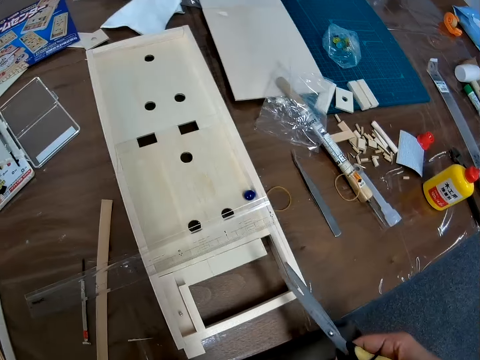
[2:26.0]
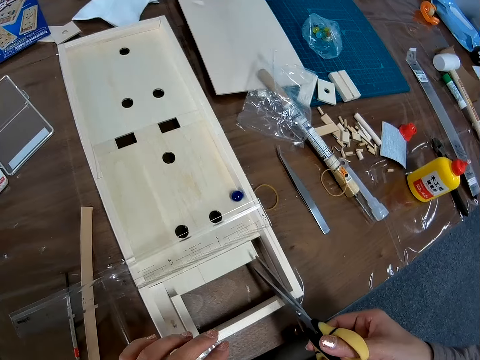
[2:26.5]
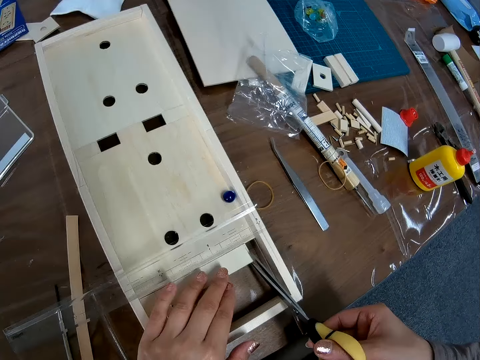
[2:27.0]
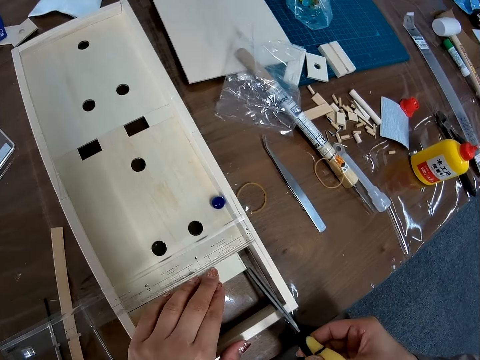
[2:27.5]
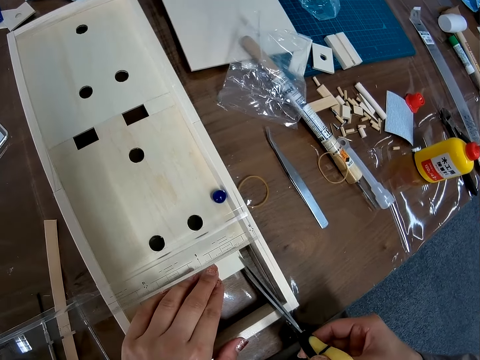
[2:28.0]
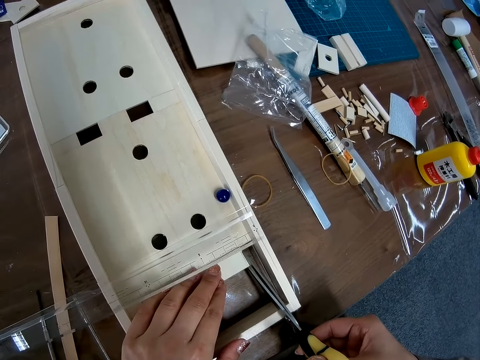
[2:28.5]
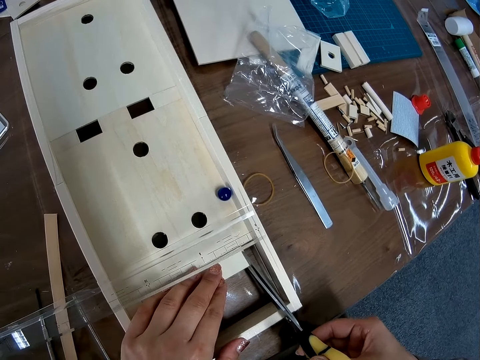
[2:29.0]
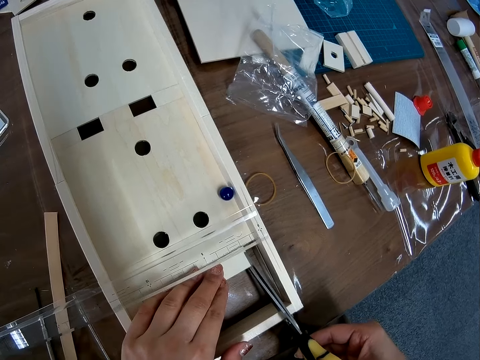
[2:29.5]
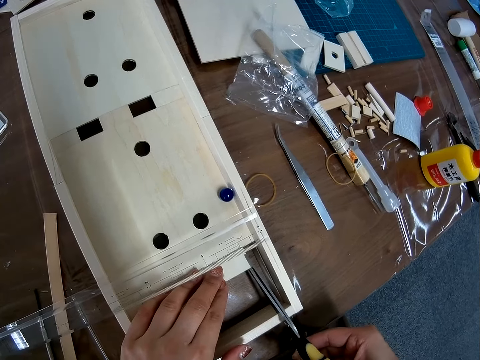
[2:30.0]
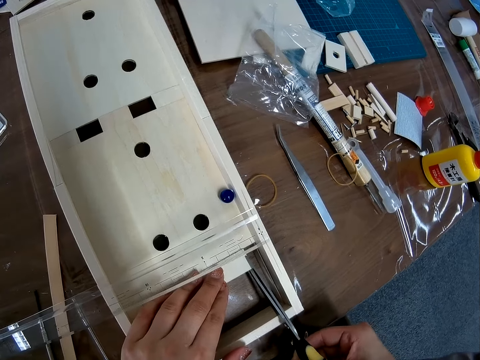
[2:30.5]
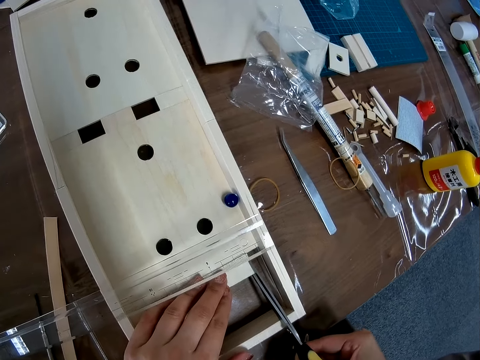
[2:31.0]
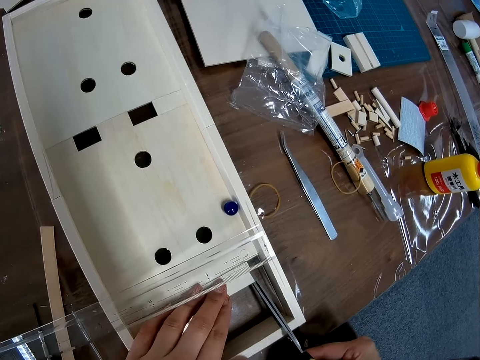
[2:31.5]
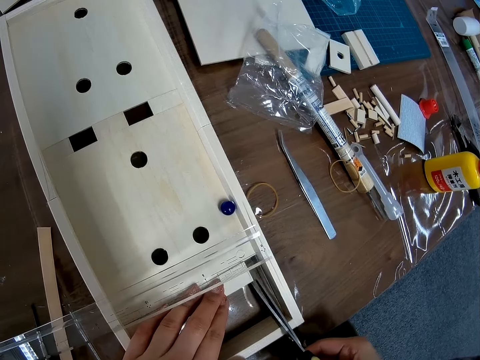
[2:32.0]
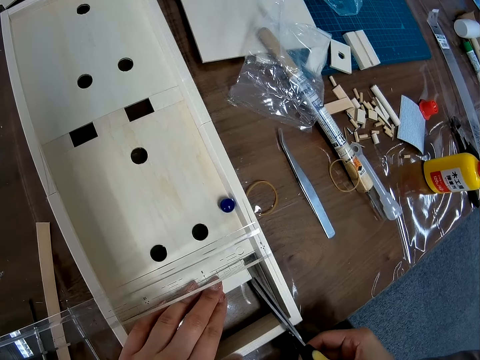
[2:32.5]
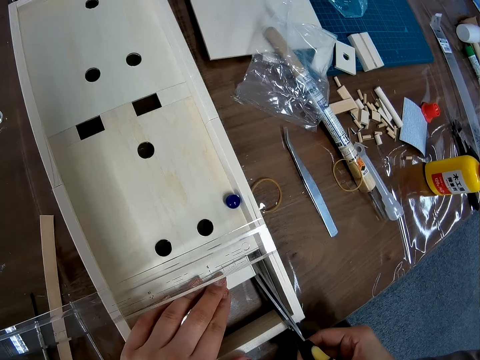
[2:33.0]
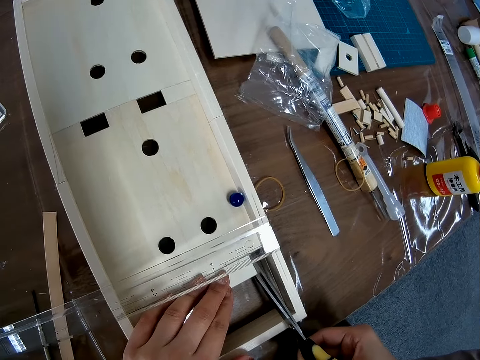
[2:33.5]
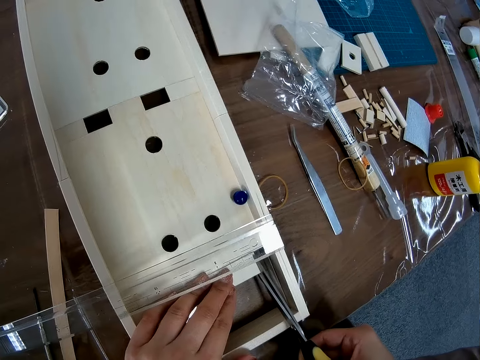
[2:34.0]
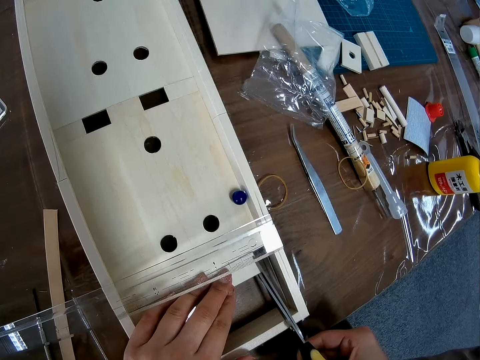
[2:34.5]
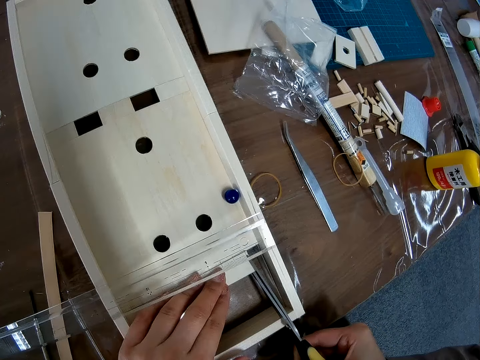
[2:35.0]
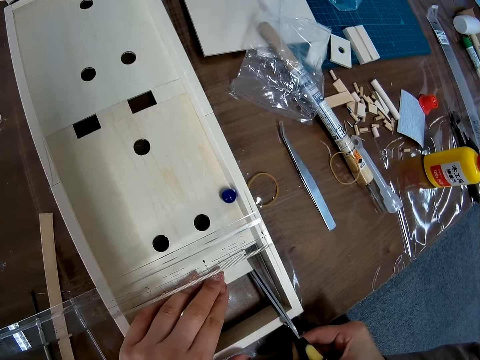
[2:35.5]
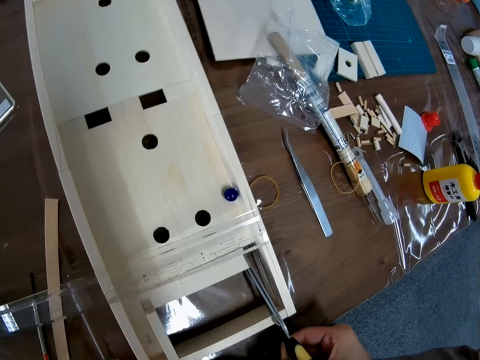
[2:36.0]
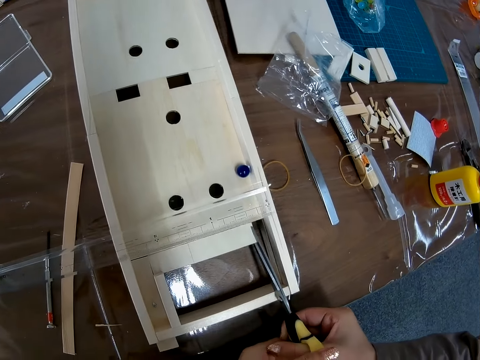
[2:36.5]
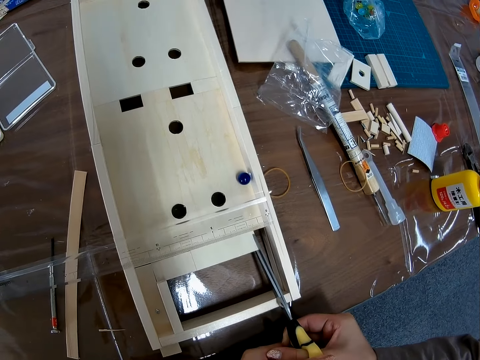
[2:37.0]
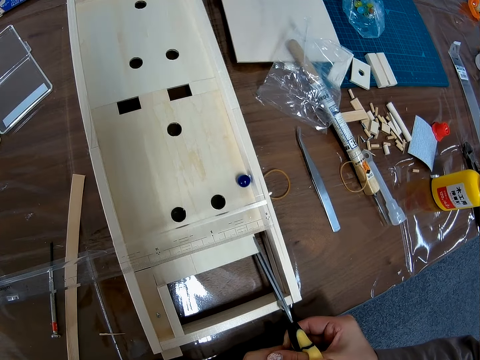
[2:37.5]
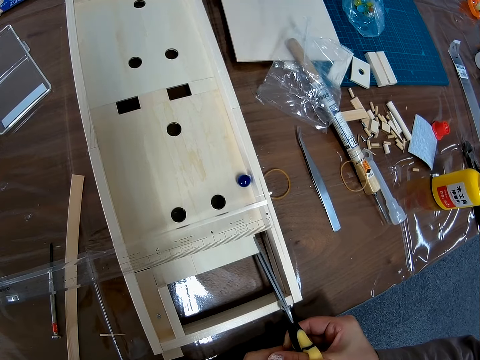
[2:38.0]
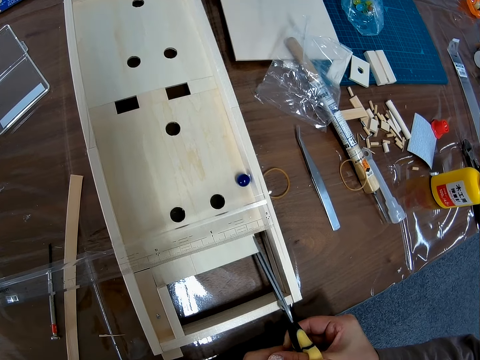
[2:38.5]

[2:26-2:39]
The camera wearer cuts the wooden craft or game center wood craft with the scissors. She holds the wooden craft with her left hand. She holds the pair of scissors firmly. She cuts the game center wood craft with the pair of scissors.

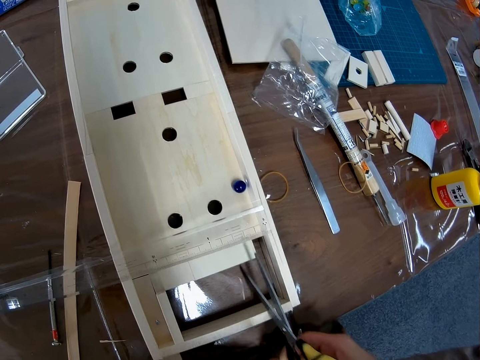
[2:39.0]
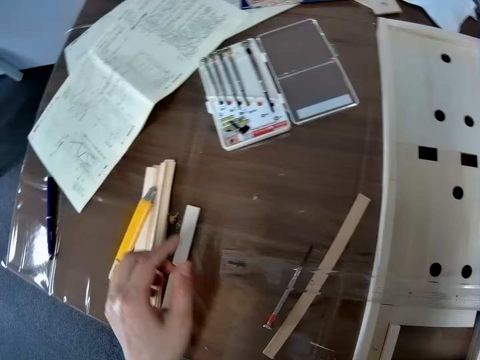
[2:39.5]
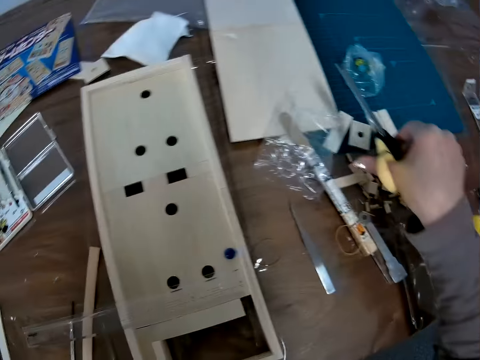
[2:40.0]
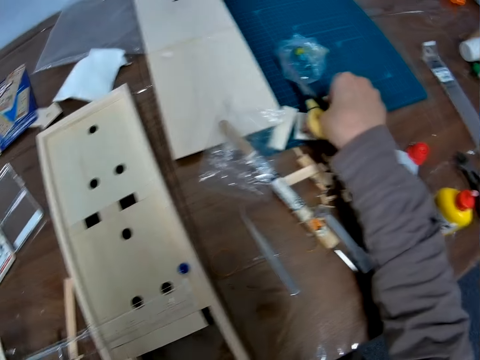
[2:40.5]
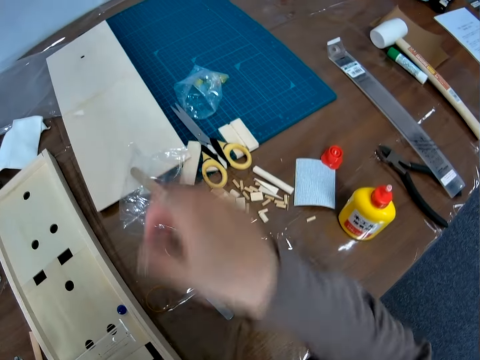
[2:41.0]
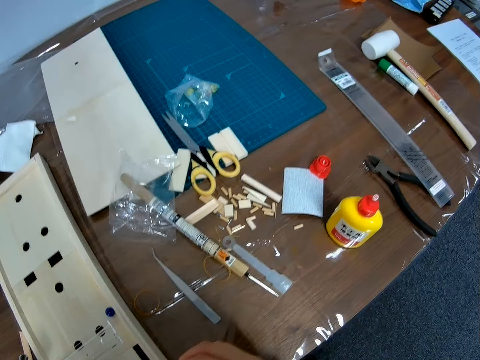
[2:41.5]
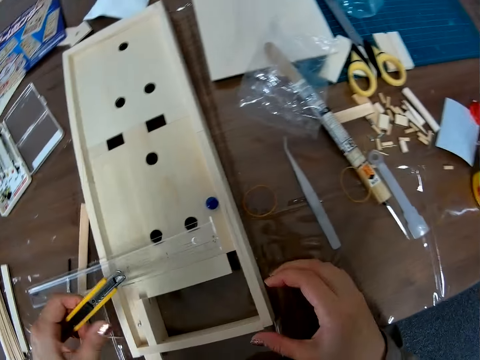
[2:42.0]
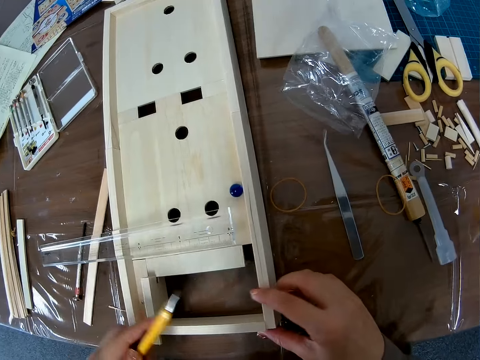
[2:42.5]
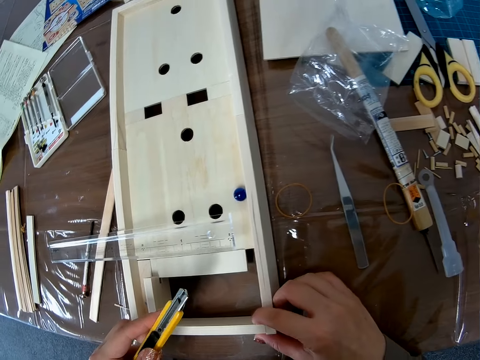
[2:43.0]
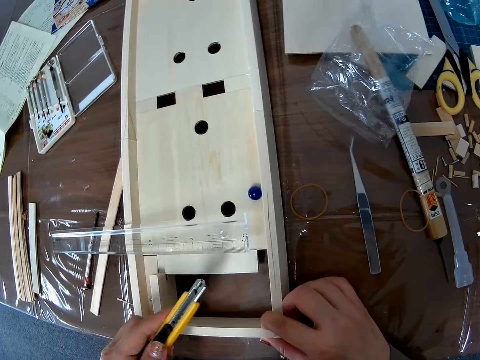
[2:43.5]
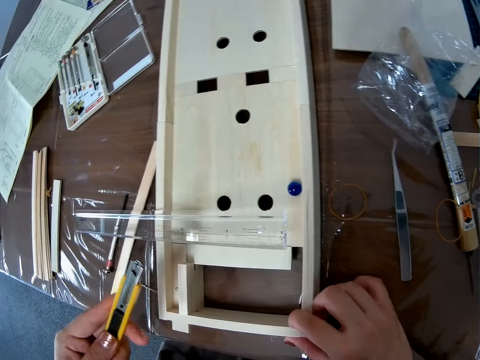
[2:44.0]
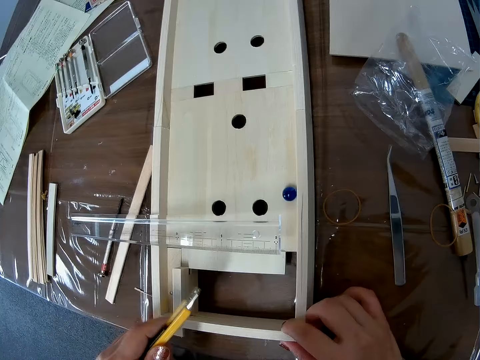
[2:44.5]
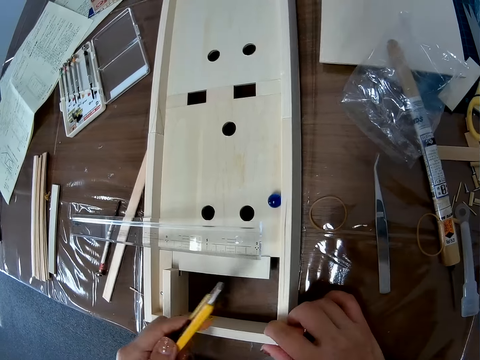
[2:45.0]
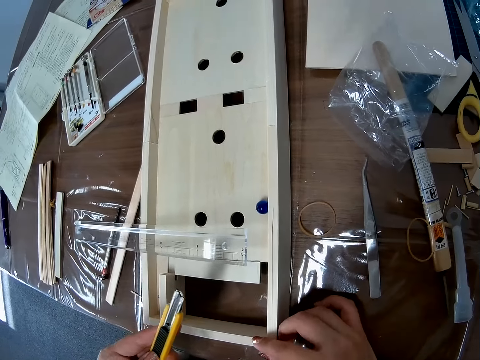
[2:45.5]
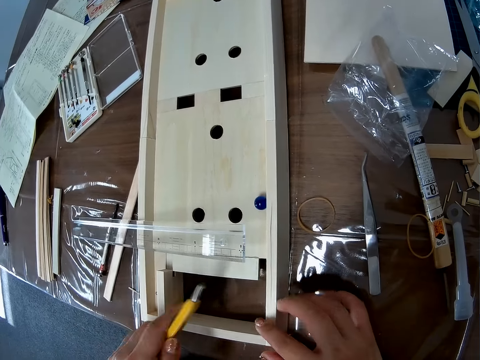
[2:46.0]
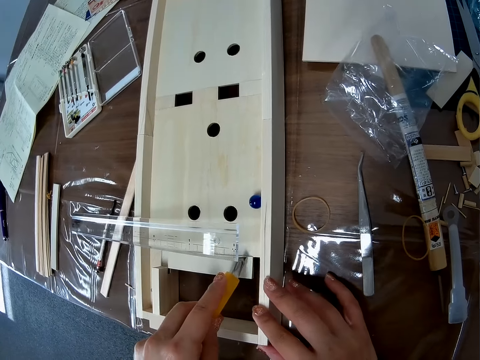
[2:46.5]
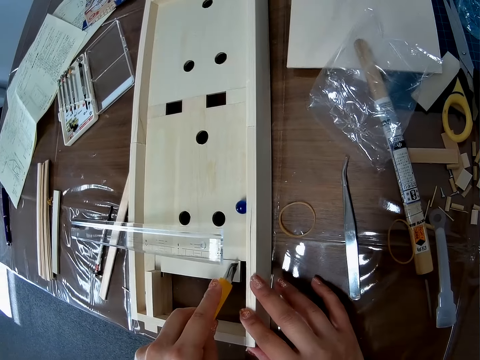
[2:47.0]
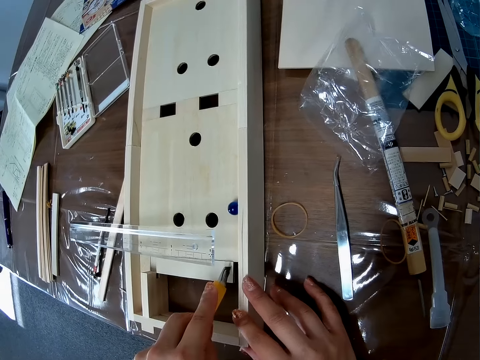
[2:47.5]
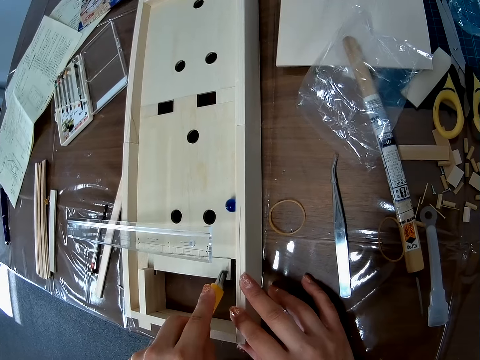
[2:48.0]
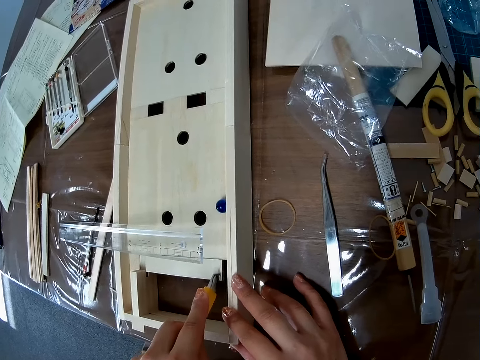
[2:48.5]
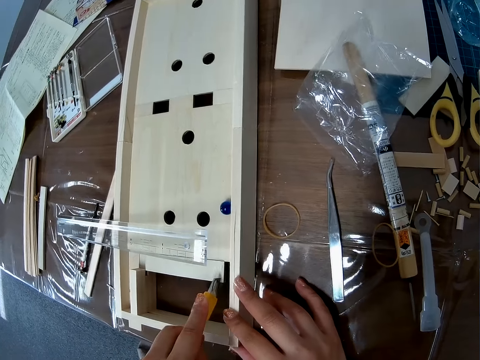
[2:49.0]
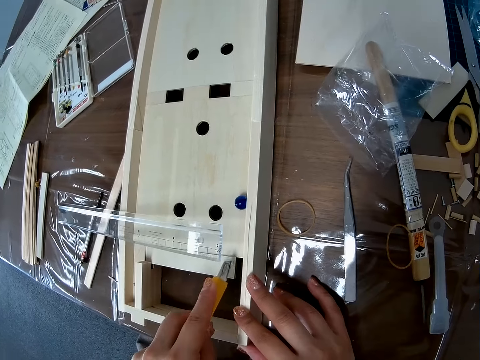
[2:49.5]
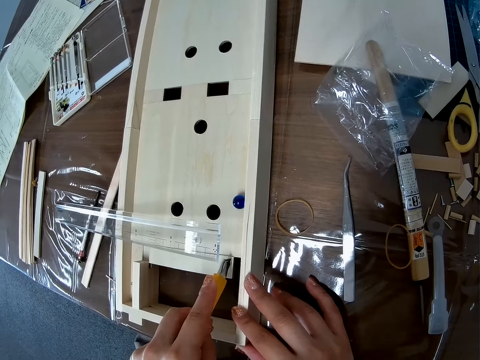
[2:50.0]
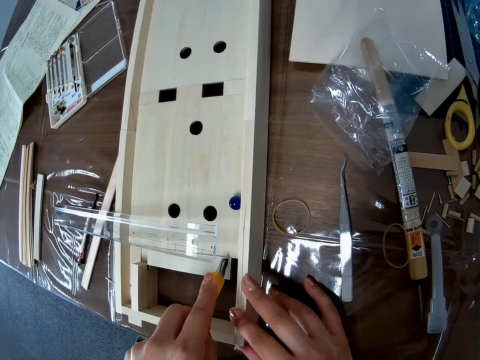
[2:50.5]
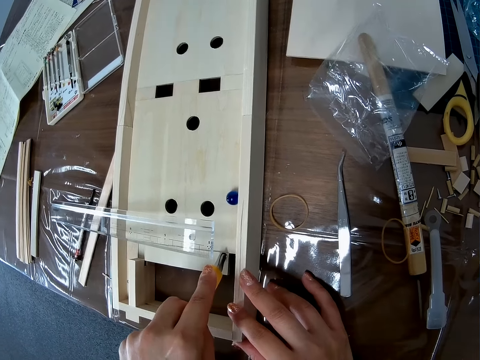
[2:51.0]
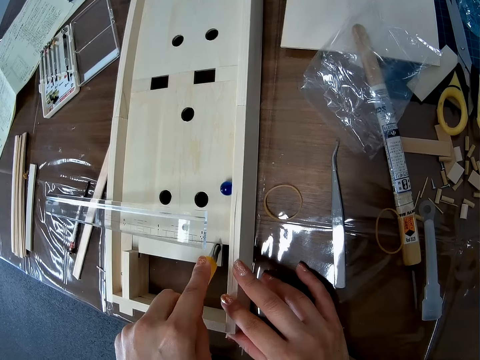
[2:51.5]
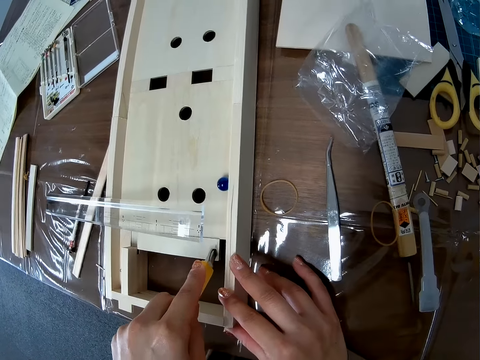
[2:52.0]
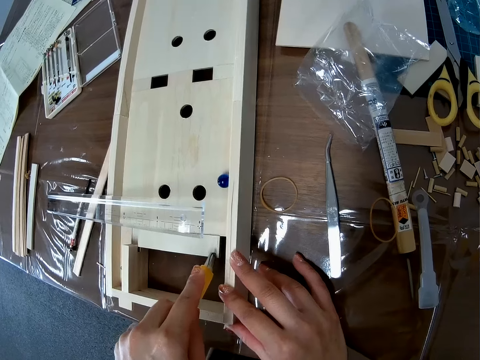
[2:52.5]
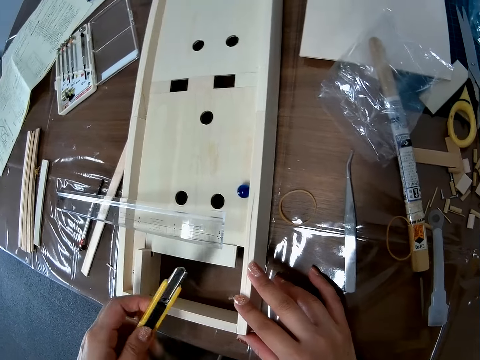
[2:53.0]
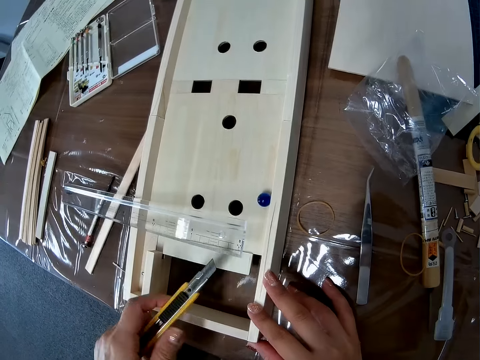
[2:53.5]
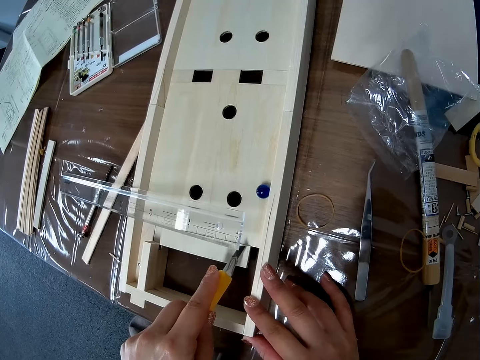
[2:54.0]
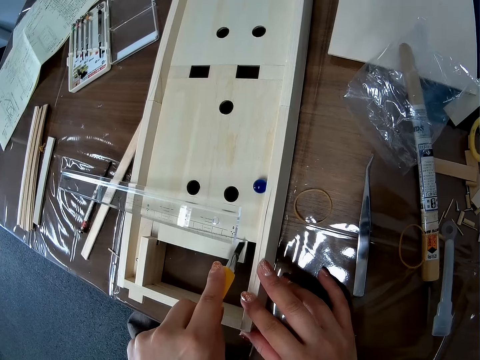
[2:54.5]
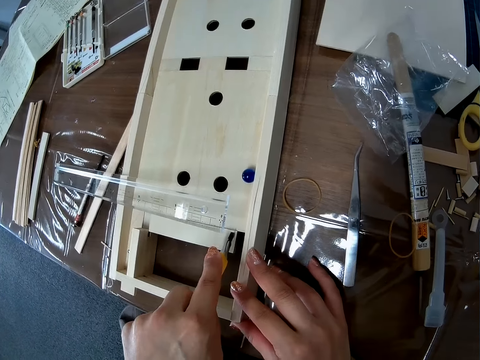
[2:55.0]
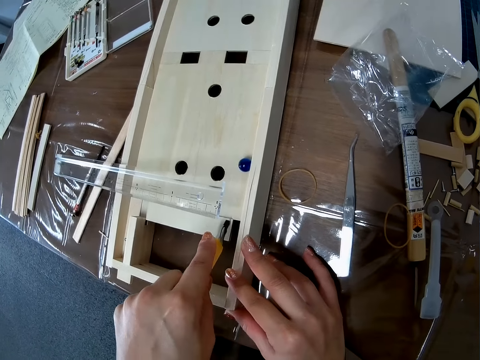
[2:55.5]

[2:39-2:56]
The camera wearer picks up a stationery knife or utility knife from the table. She drops the scissors on the table. She holds the game center wood craft or wooden craft. She adjusts the stationery knife. She holds the utility knife with her left hand. She cuts the game center wood craft with the stationery knife. She marks the wooden craft with her left hand. She adjusts the stationery knife. She cuts the game center wood craft with the stationery knife.
